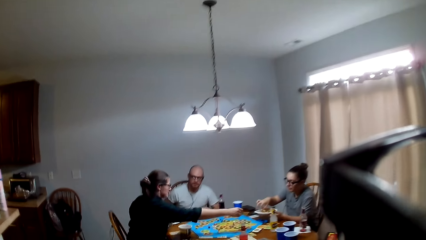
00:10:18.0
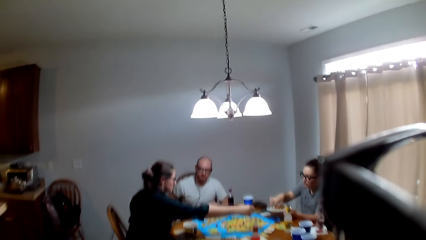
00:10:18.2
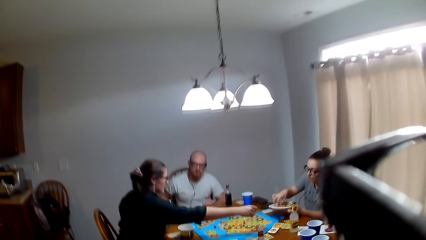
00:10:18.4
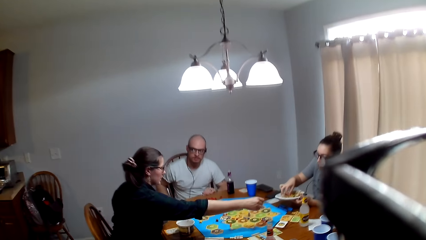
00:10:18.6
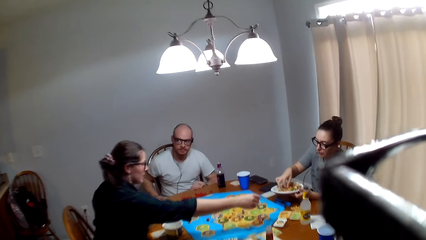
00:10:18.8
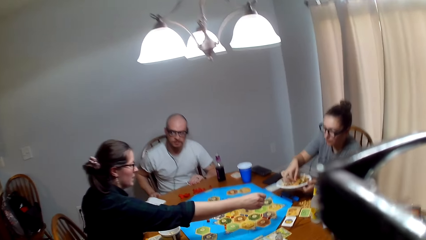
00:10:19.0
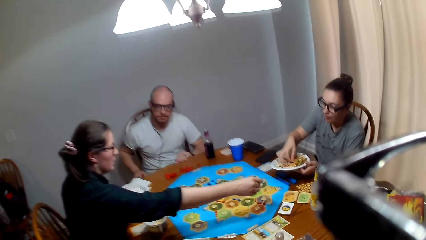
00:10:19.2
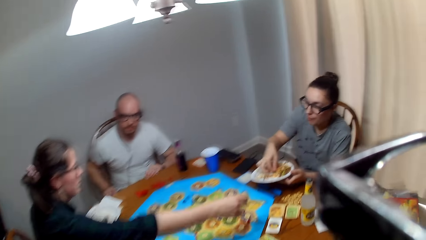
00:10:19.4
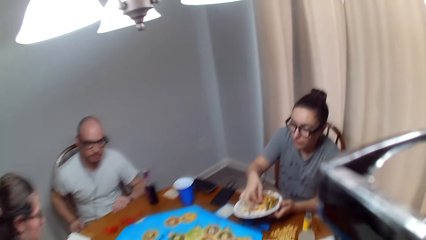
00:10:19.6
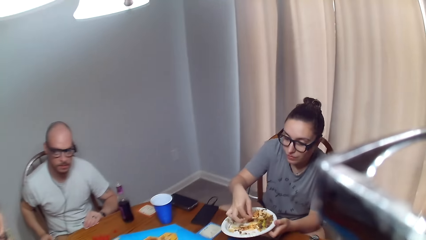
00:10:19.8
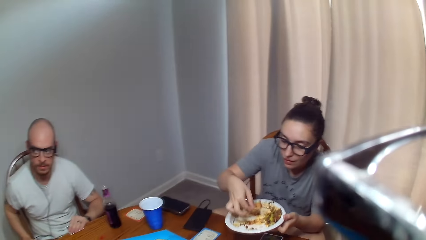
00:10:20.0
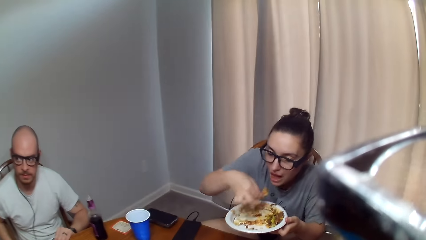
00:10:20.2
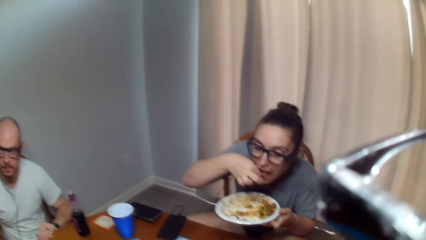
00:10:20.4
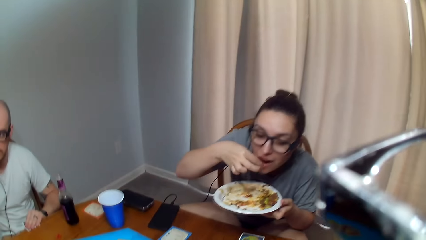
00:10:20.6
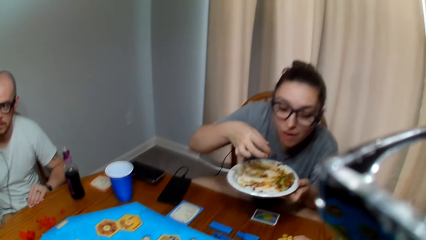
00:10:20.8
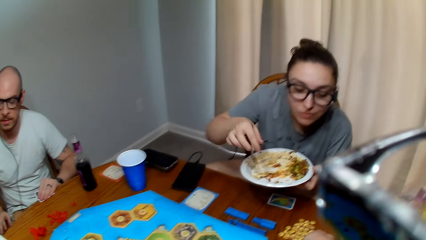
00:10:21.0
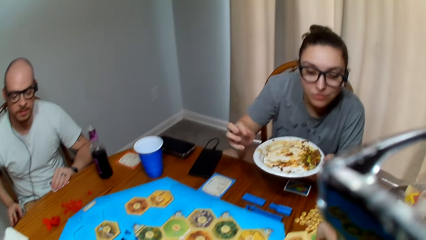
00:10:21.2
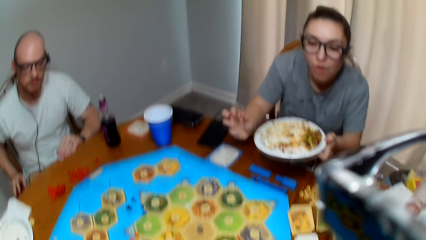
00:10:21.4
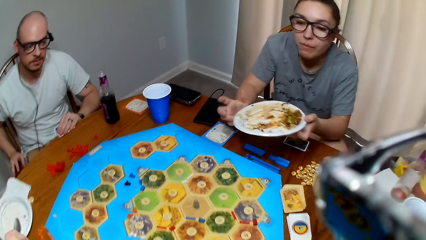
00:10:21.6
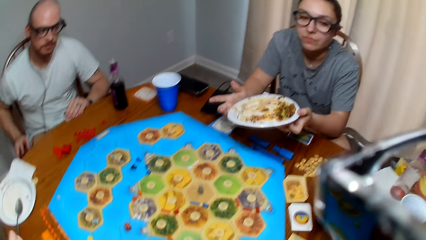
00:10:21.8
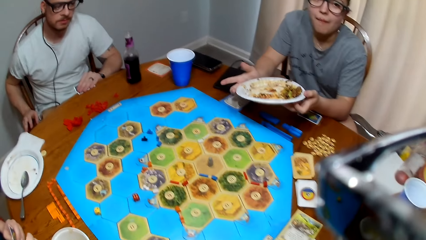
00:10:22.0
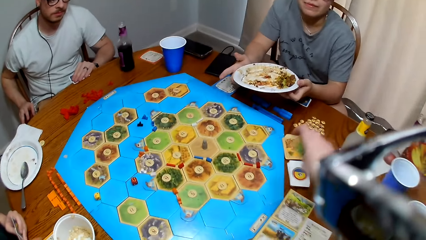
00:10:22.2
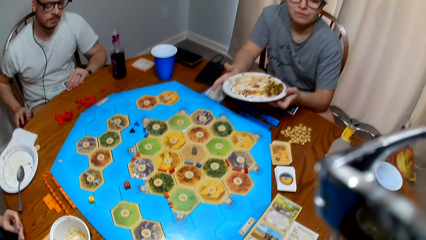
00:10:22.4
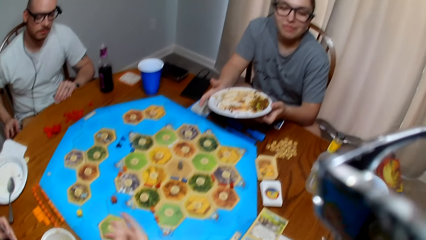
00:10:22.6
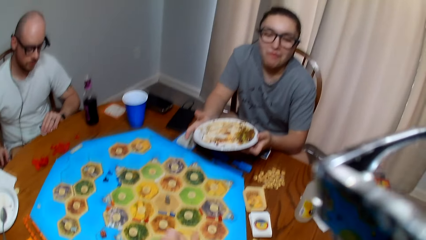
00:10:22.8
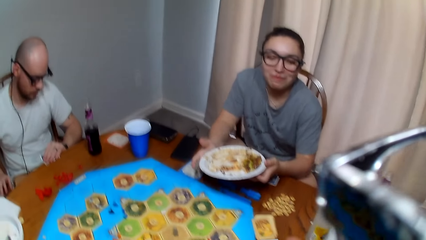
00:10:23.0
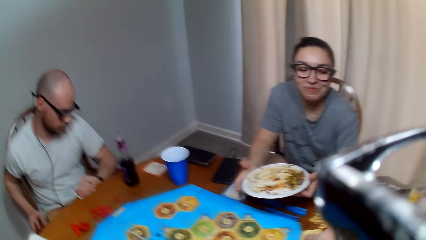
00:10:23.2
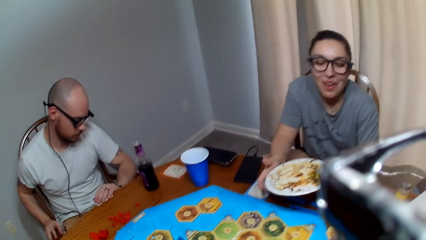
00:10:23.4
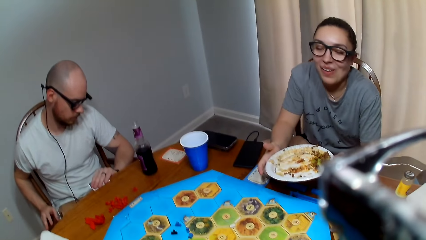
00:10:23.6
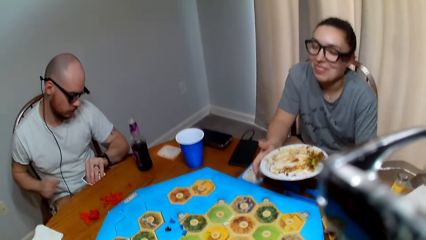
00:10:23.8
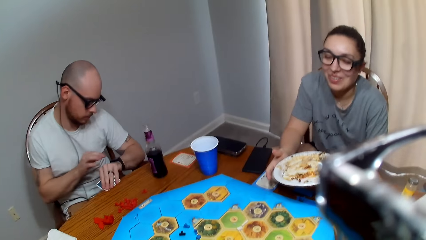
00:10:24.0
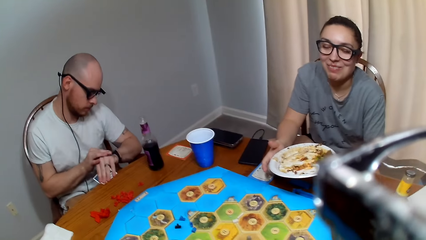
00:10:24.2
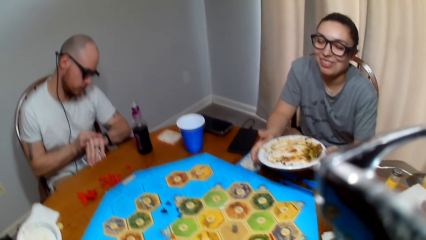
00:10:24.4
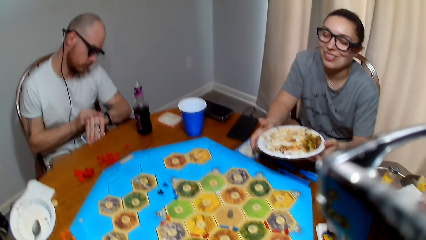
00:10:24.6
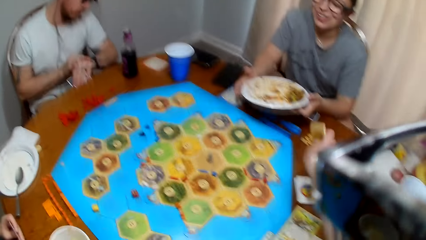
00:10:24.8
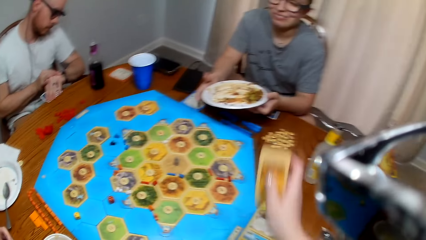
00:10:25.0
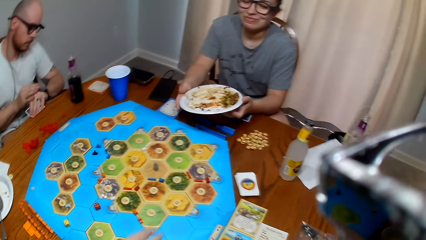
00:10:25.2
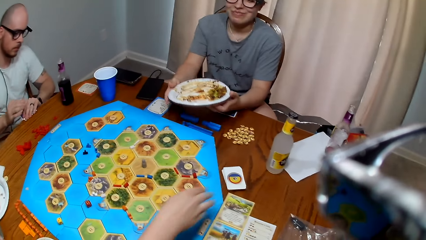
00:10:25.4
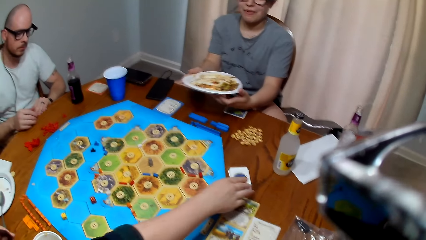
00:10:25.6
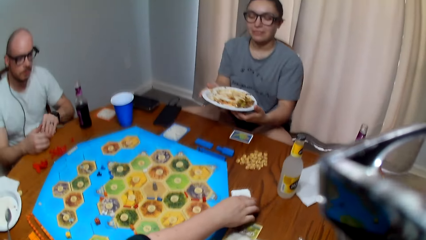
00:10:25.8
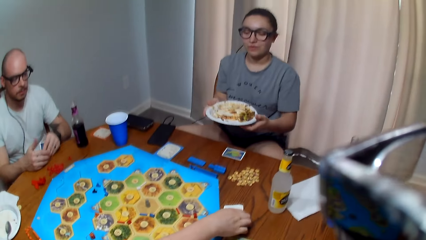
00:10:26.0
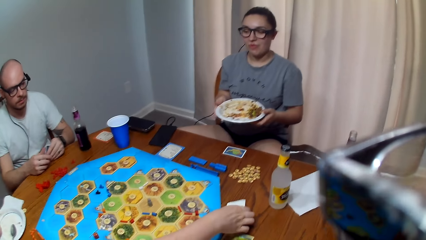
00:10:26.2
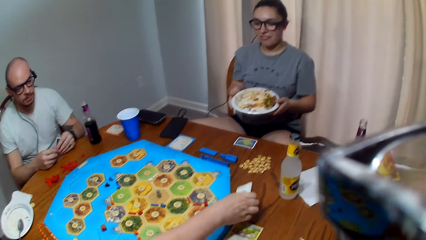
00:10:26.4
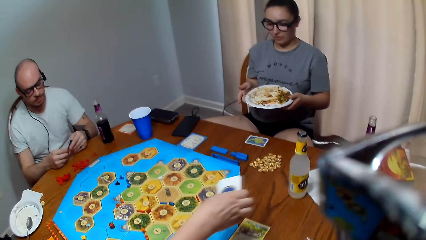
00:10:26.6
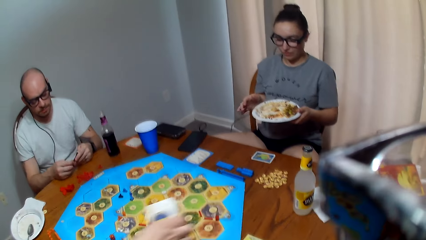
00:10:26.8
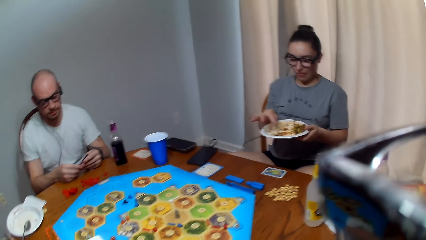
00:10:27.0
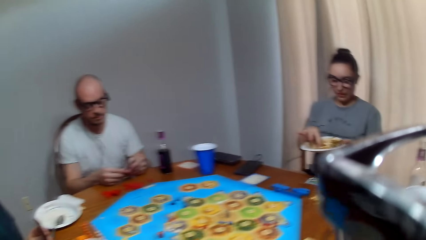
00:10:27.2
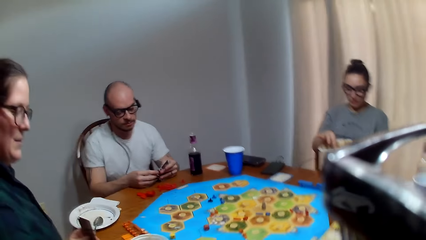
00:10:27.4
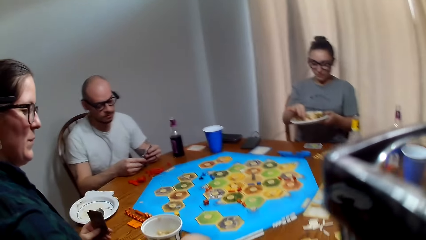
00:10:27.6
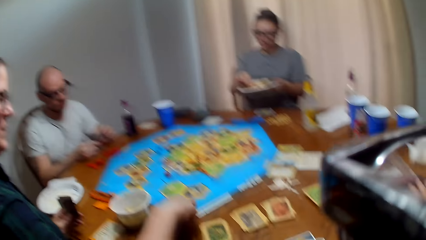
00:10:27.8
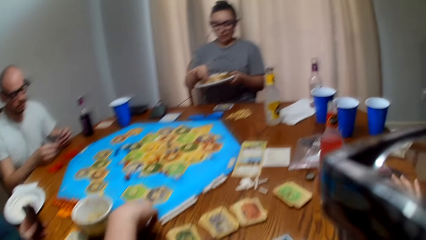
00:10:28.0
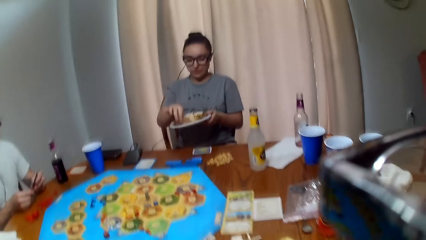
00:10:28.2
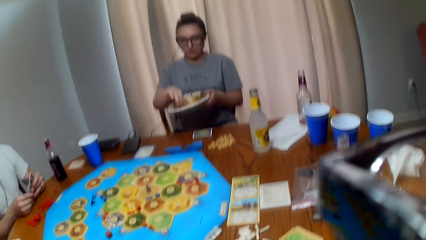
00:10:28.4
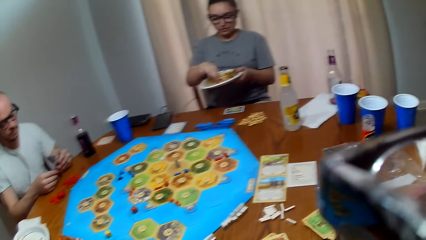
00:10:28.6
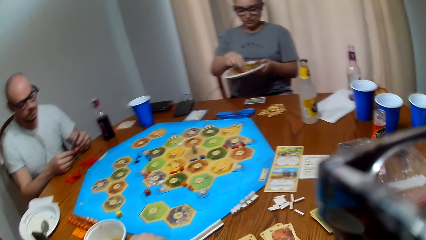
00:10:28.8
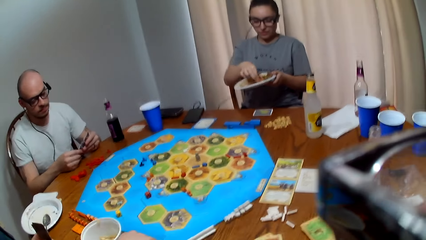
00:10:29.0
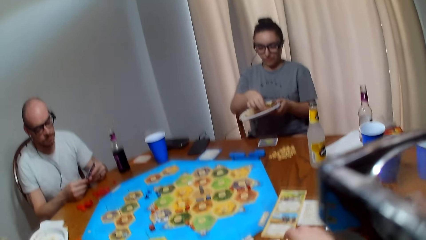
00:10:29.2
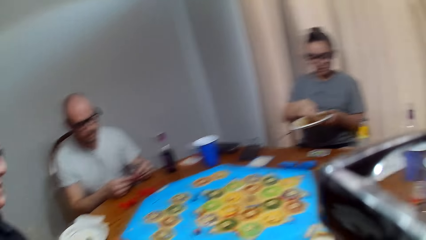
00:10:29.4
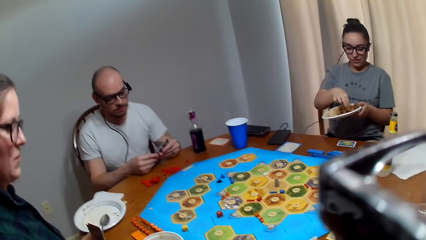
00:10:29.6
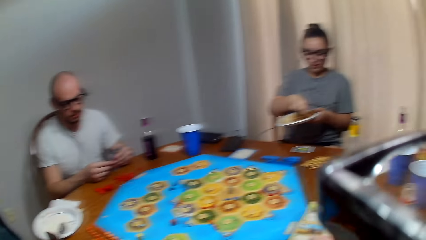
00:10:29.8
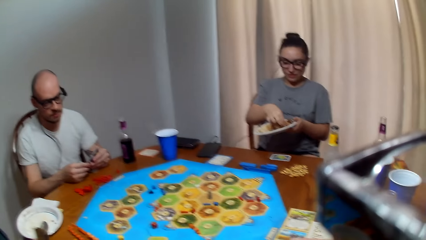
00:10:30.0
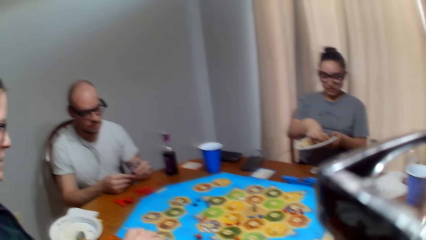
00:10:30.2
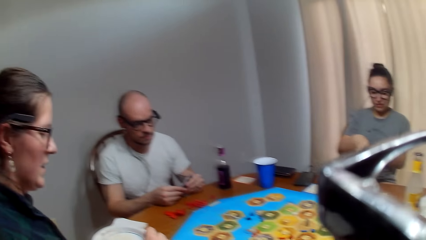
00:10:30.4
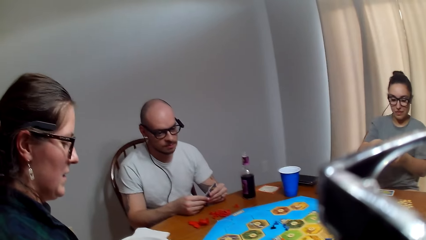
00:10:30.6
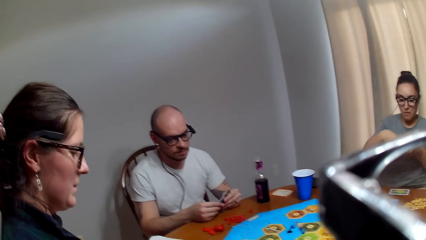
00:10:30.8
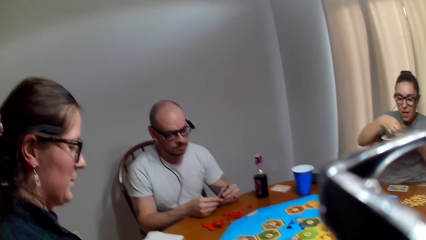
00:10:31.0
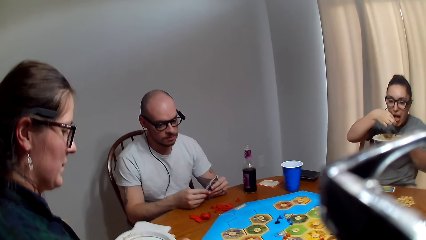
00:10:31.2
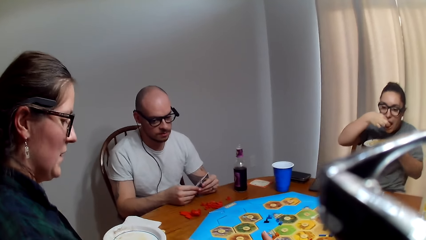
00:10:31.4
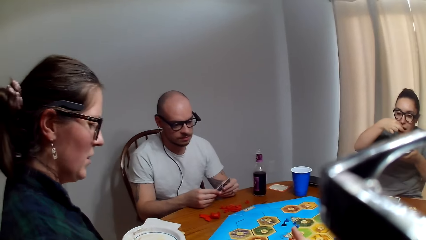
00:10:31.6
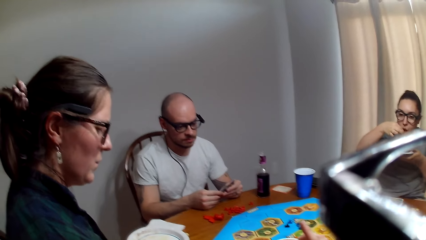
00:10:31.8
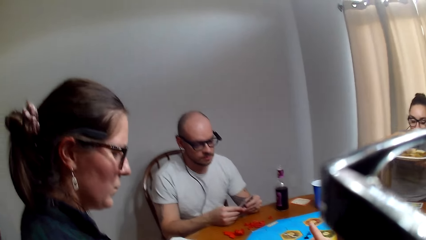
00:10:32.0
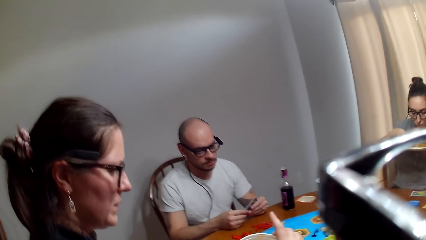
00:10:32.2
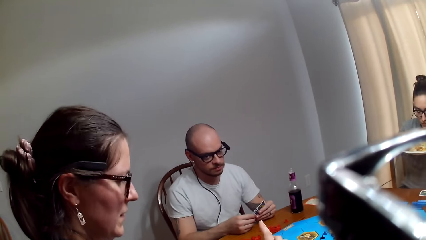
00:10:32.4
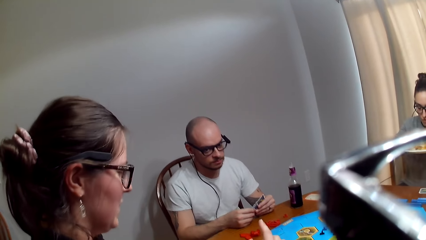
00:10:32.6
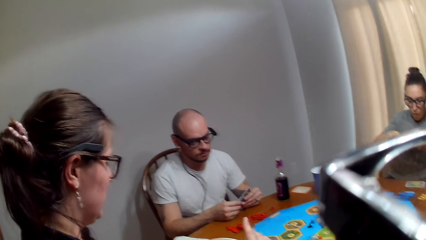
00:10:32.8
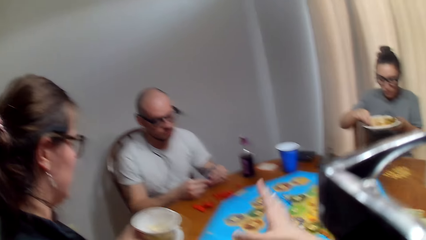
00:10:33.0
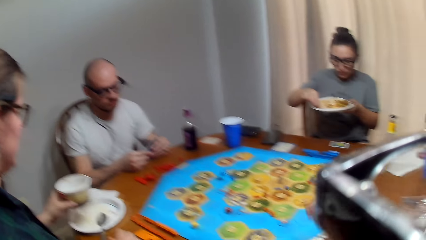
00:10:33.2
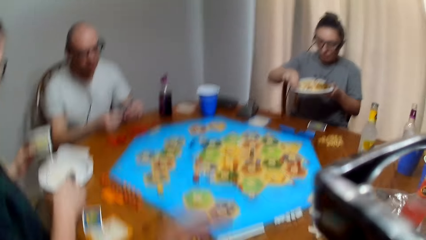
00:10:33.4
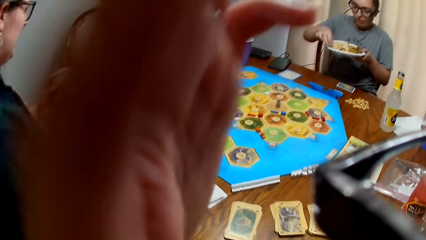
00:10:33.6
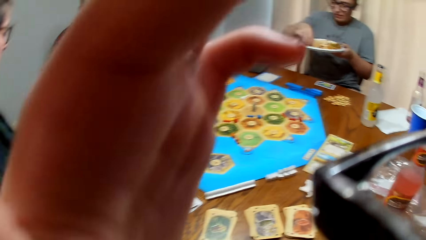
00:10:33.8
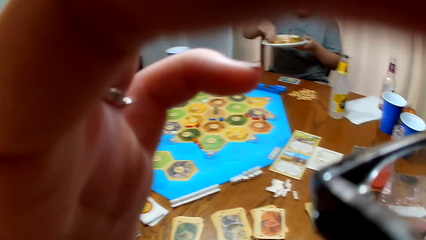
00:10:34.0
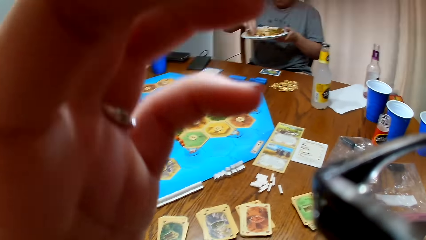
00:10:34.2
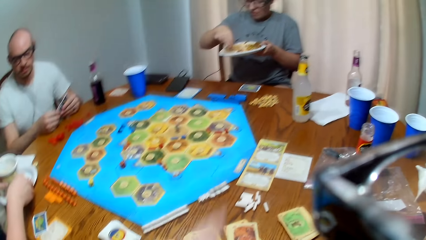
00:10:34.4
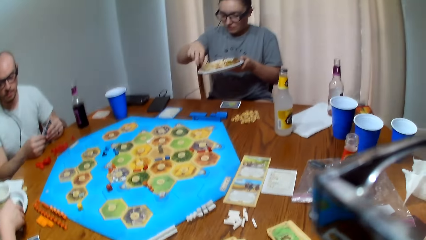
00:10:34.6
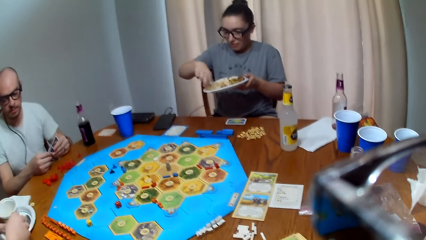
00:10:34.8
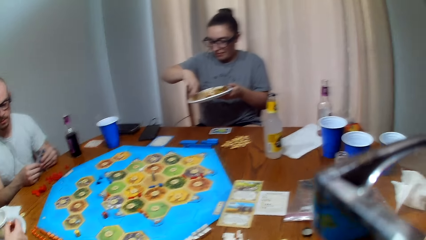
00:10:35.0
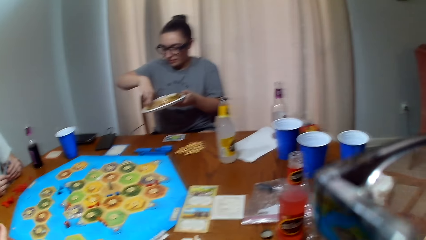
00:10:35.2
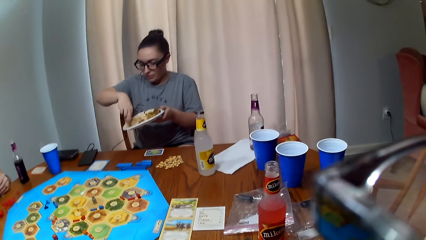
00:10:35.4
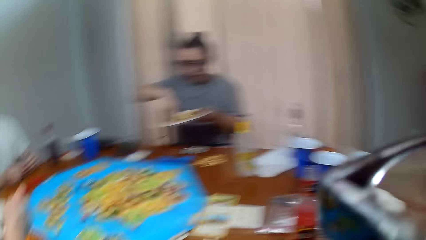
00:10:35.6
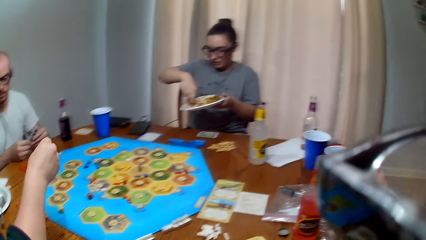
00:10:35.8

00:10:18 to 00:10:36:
The camera wearer converses. A woman picks food from the plate. Another woman stretches out her hand. The first woman eats food. The camera wearer converses with the first woman. A man looks at his wrist watch. The other woman picks cards from the table. The first woman scoops food. The camera wearer speaks to the other woman. The other woman responds to the camera wearer. The first woman eats something. The camera wearer converses with the other woman. The other woman moves the container. The camera wearer scratches her face. The other woman places the container in the bowl.
